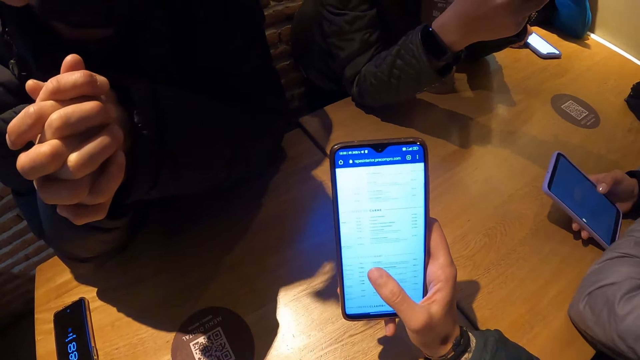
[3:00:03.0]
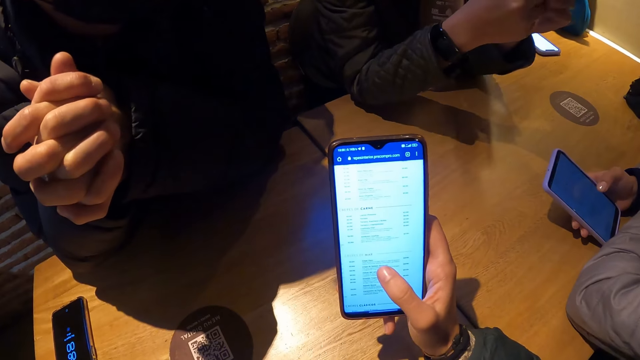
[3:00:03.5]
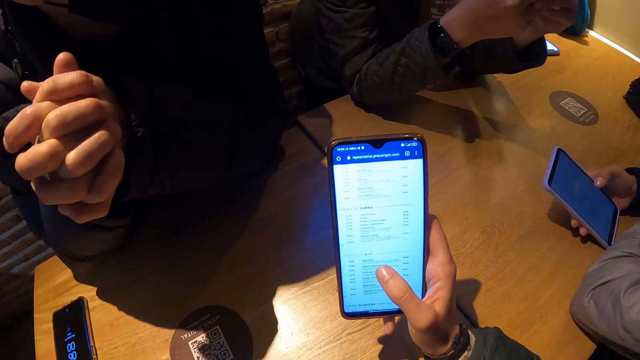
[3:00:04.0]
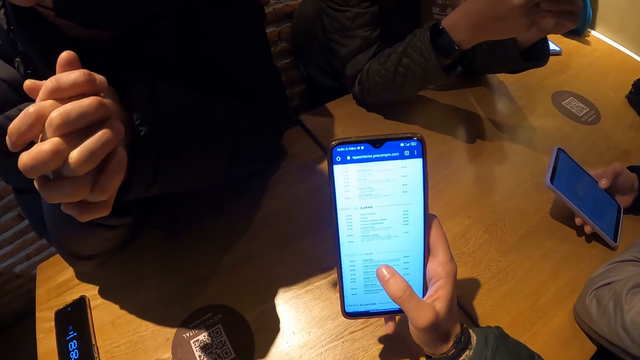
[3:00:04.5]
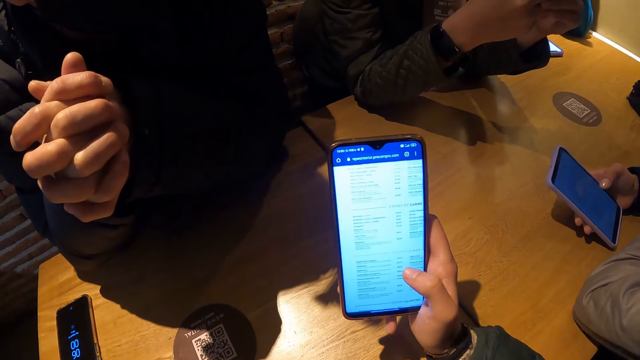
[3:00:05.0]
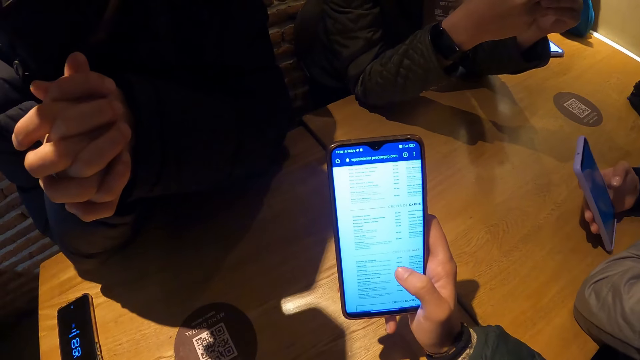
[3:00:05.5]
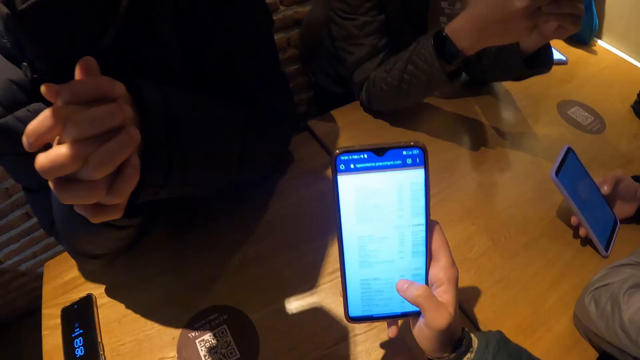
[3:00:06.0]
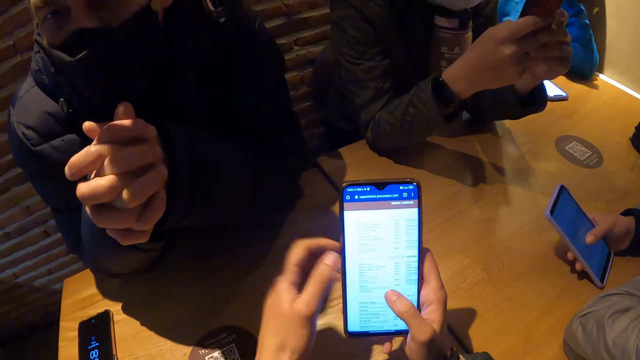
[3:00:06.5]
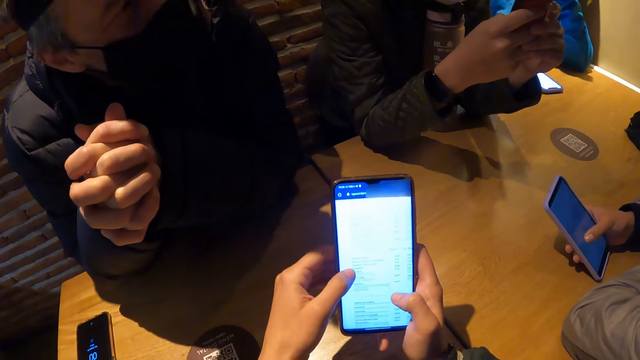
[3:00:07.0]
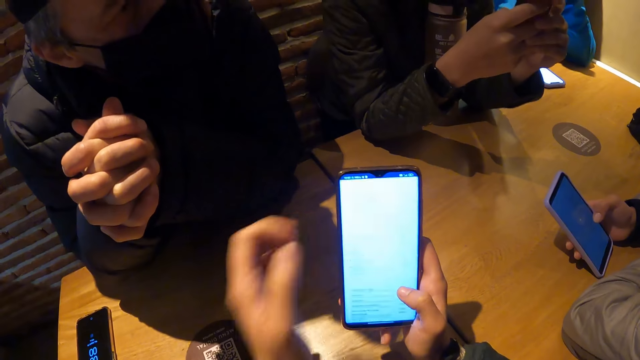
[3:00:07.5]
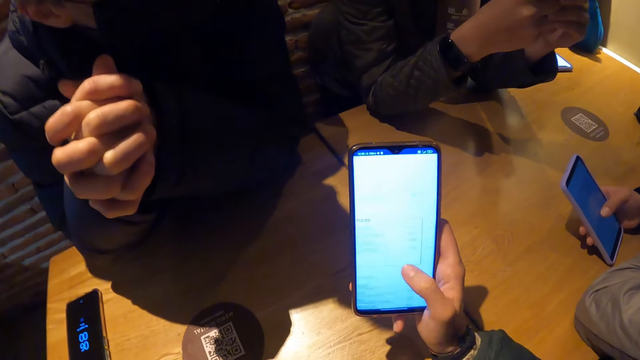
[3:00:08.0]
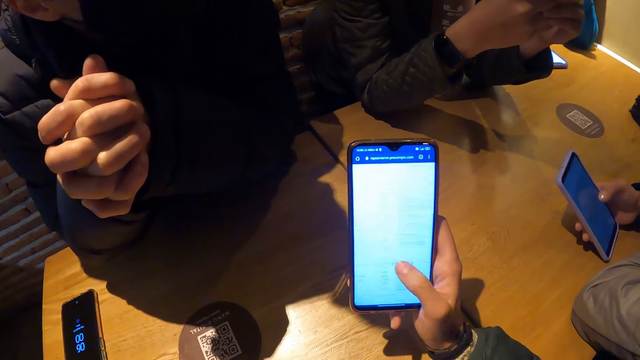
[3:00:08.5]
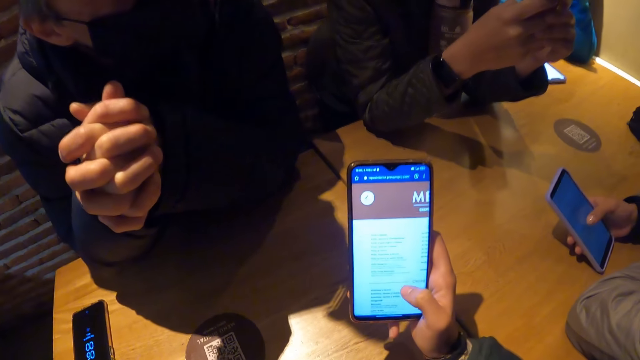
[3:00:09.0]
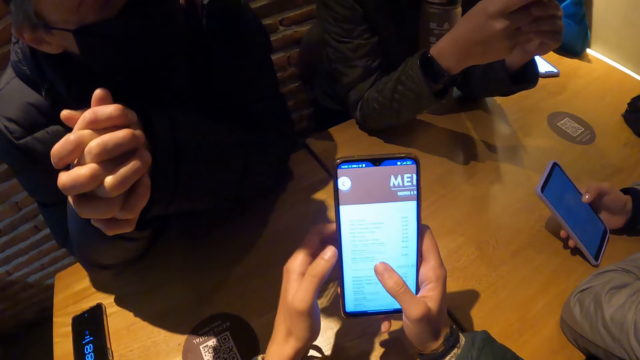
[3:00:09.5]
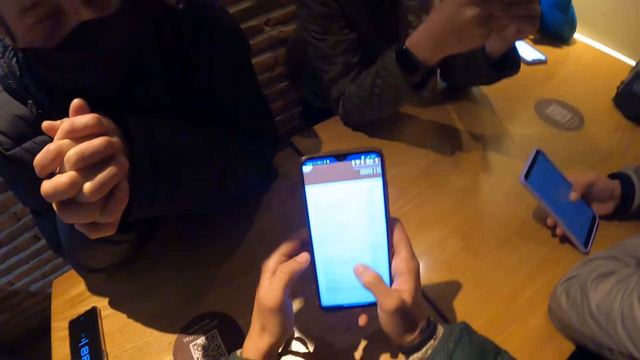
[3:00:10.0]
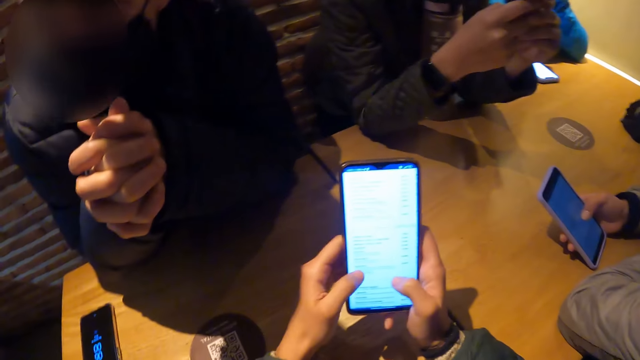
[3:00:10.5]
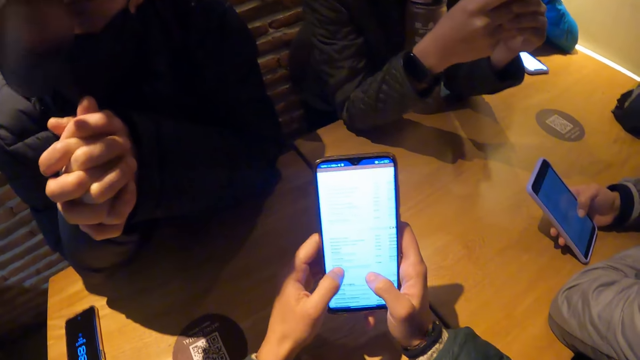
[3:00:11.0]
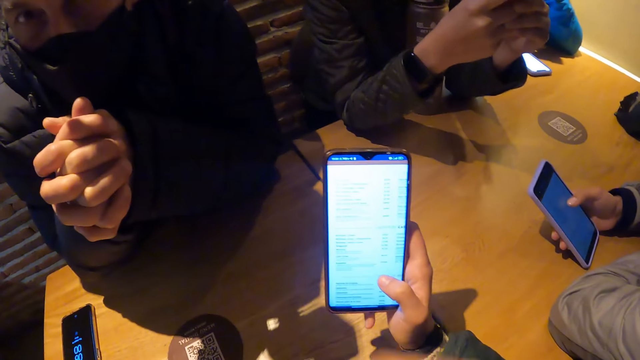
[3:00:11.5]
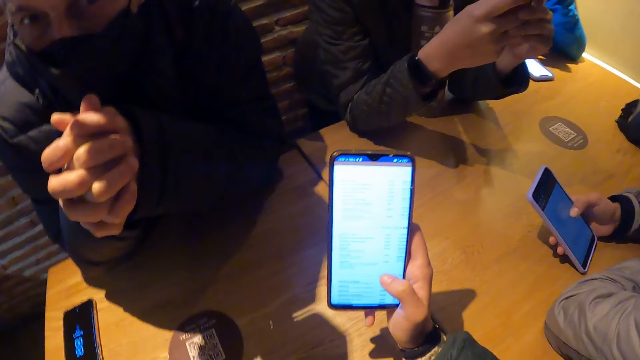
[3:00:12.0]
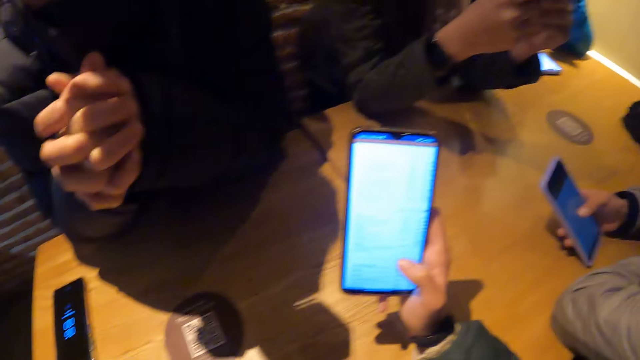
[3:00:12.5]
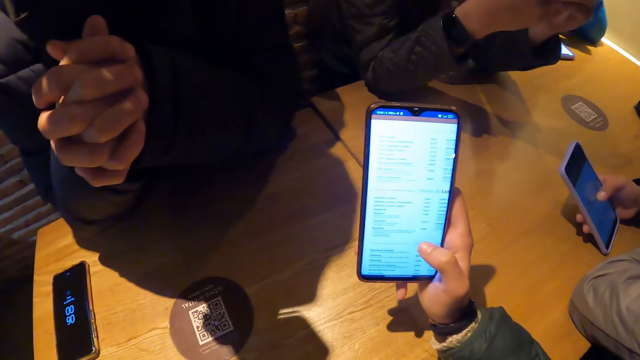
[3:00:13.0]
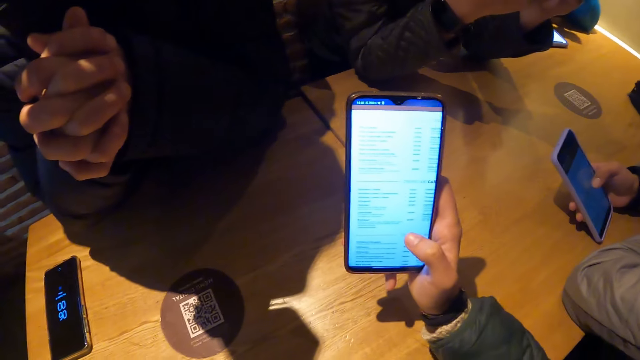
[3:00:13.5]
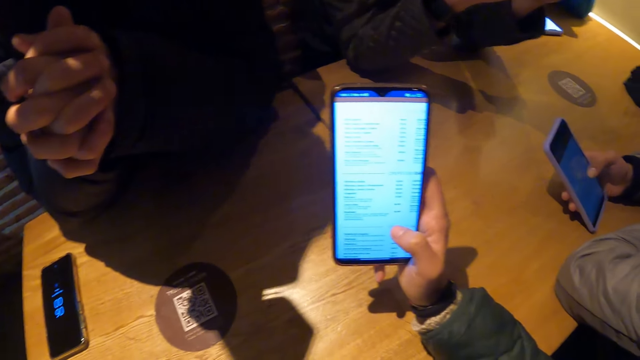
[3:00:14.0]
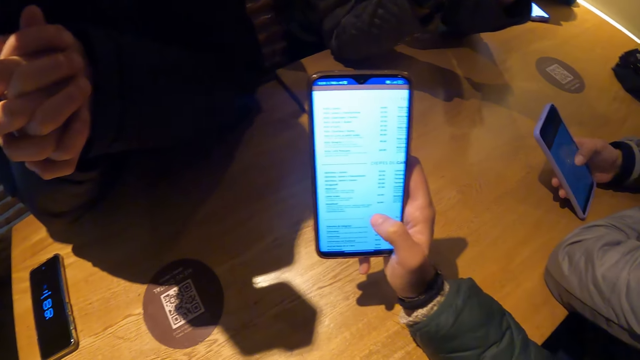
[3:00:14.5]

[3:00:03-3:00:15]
The woman operates her phone with her hands. The woman stares around.

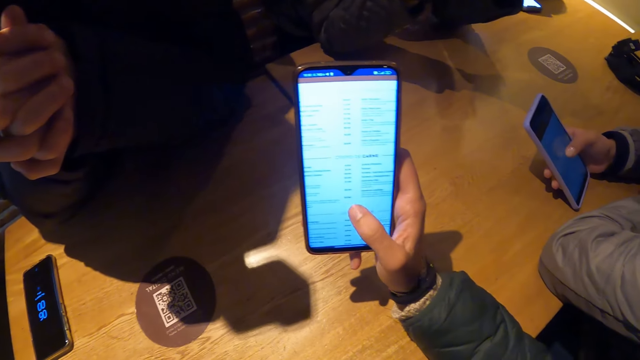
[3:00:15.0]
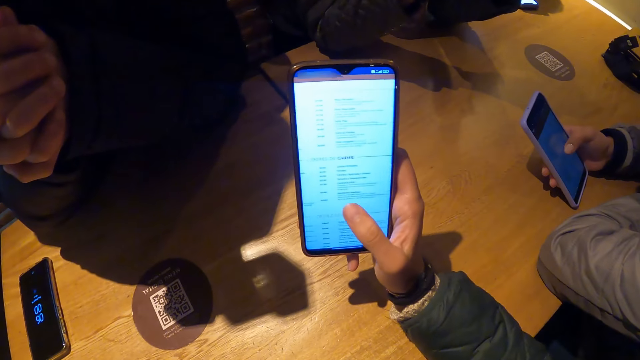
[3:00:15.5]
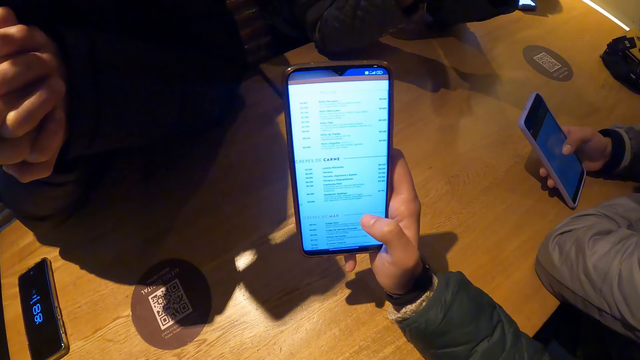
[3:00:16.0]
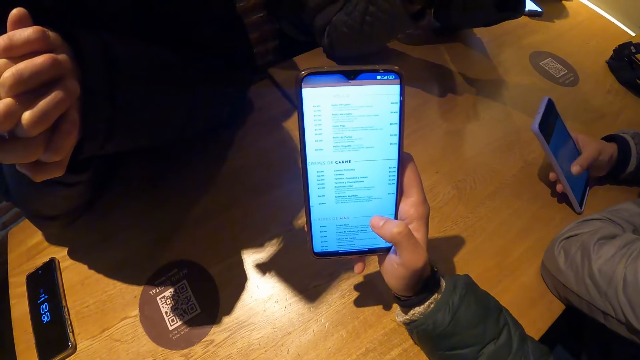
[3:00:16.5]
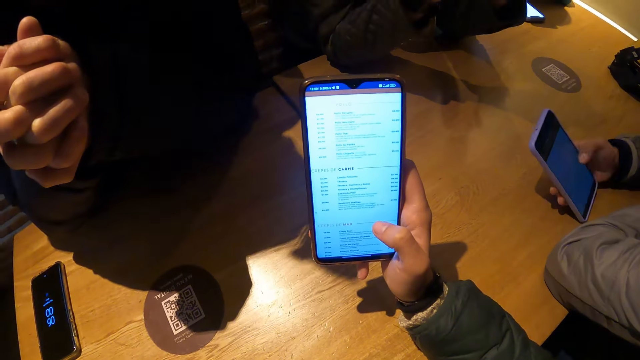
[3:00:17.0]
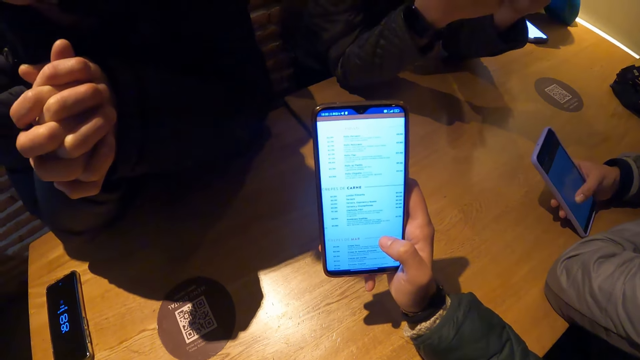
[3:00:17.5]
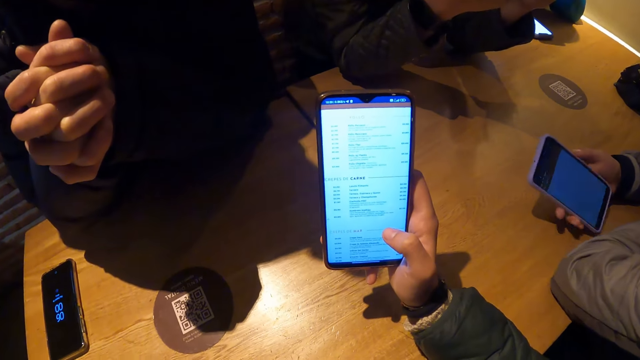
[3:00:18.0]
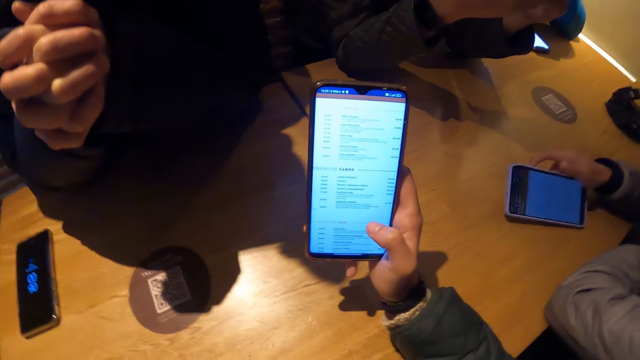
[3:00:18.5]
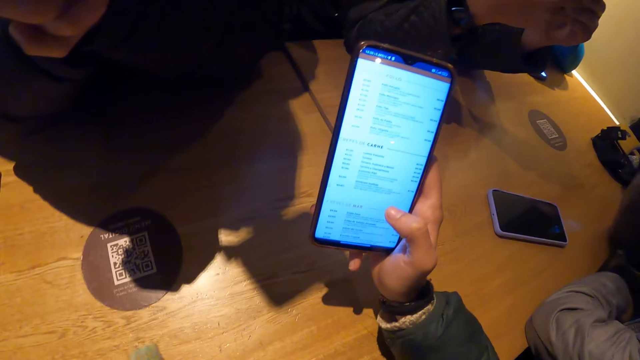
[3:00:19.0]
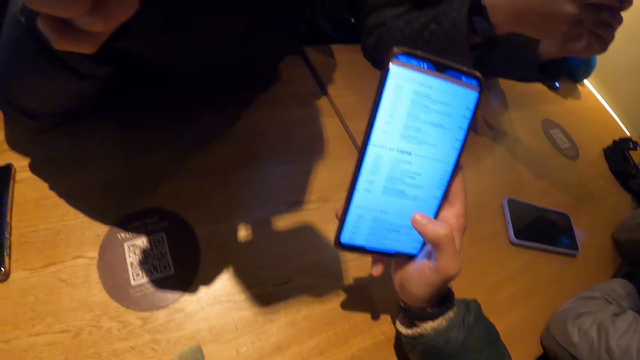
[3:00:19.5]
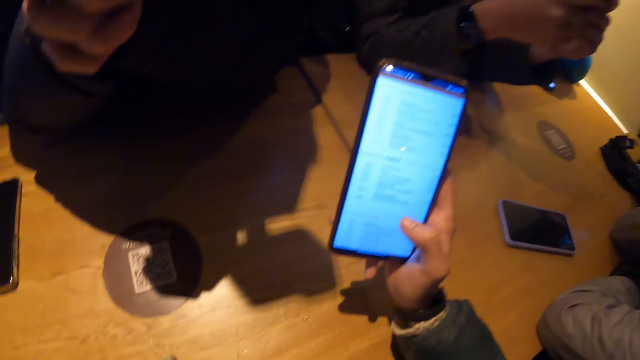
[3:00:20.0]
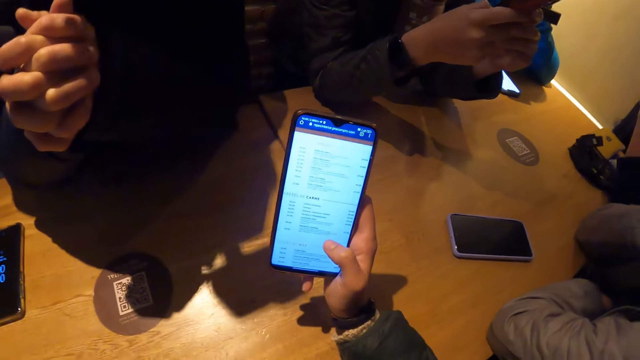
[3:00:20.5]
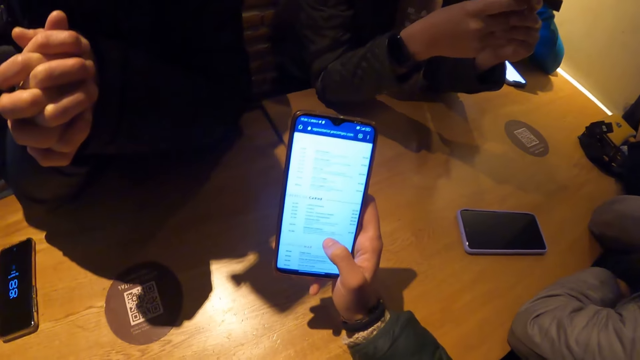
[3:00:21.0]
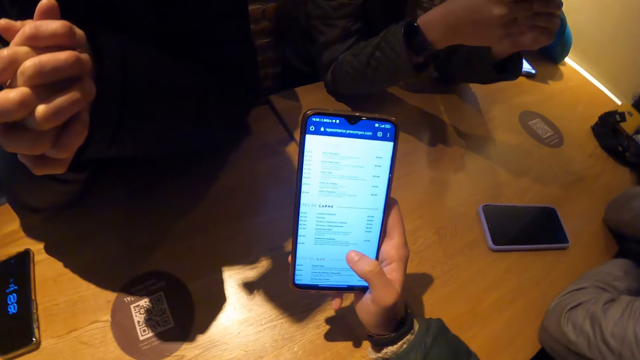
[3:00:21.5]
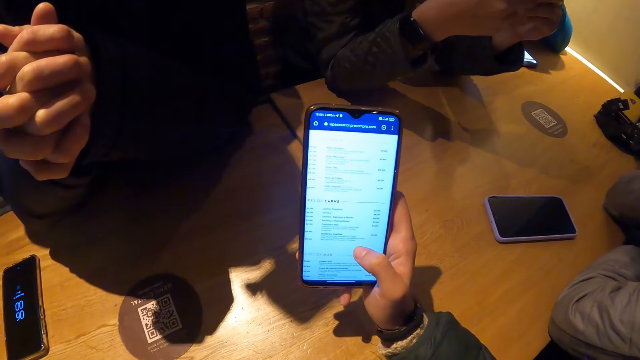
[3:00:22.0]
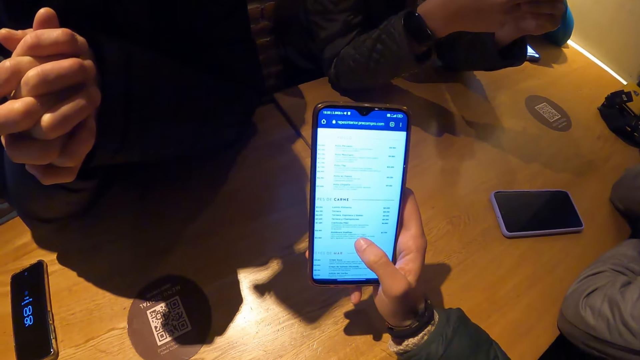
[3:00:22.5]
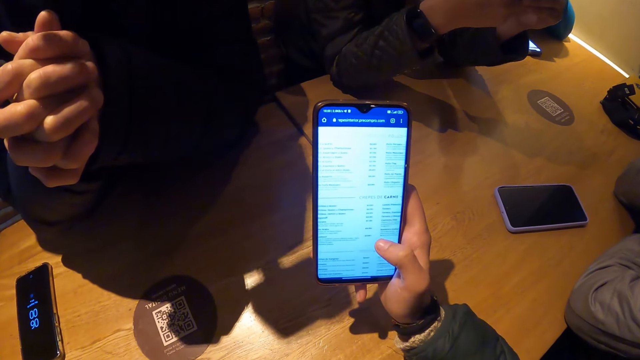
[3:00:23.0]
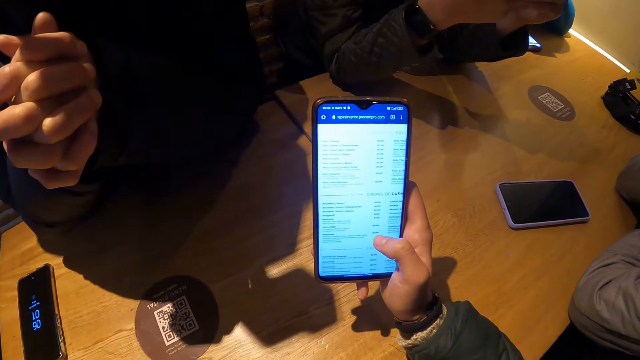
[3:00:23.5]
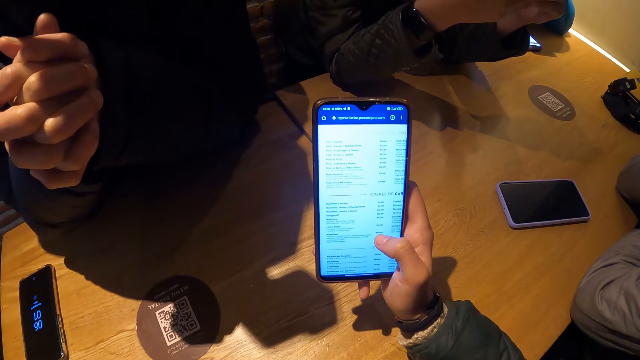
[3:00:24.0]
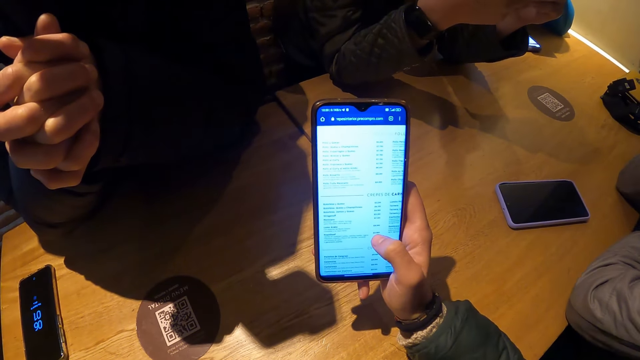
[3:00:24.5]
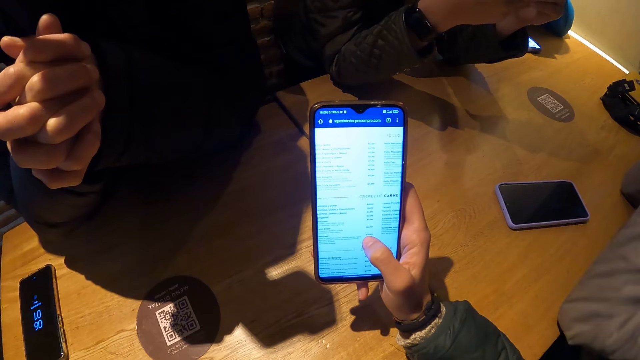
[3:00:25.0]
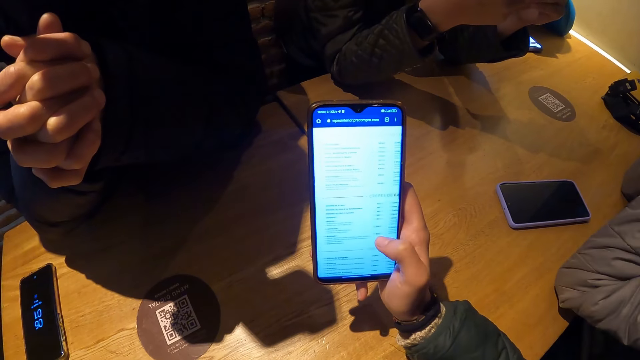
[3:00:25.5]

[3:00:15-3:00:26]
The woman drops the phone on the table with her right hand.
